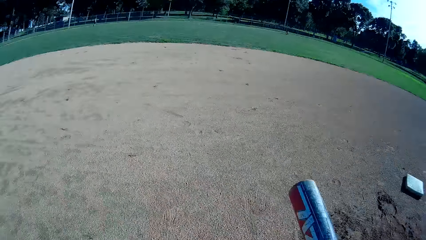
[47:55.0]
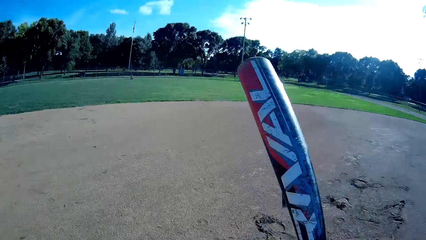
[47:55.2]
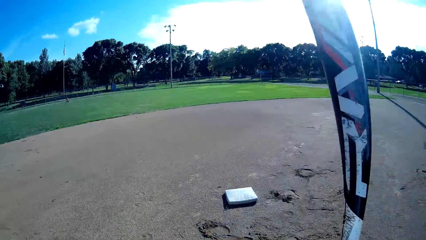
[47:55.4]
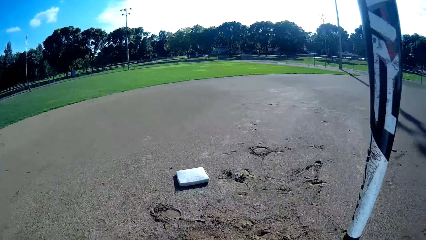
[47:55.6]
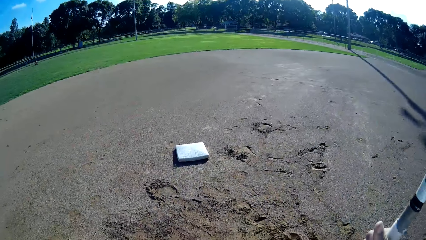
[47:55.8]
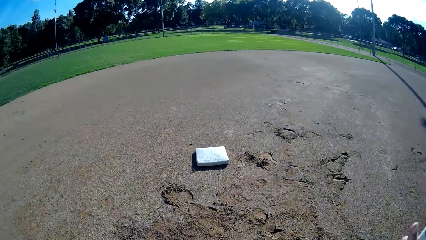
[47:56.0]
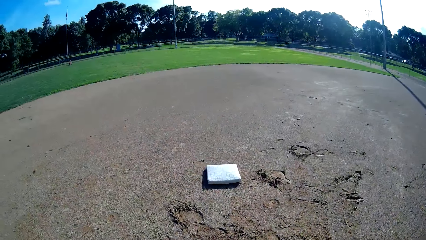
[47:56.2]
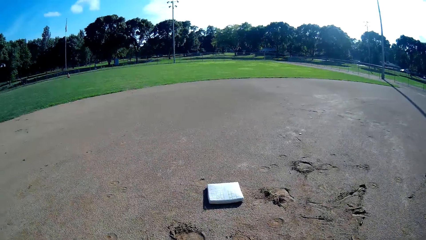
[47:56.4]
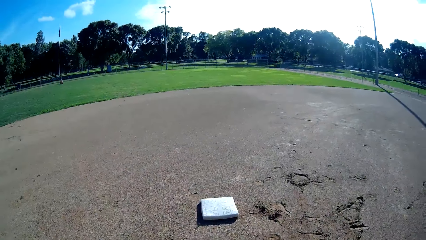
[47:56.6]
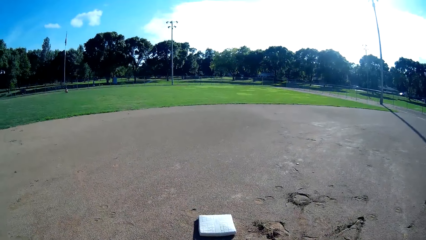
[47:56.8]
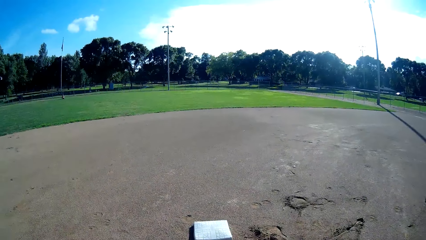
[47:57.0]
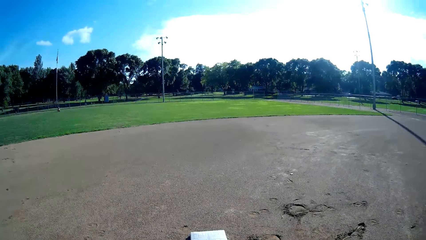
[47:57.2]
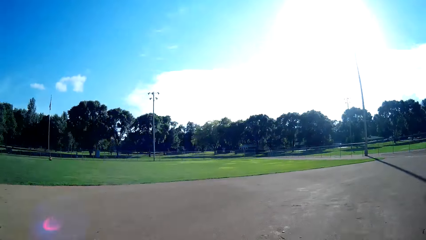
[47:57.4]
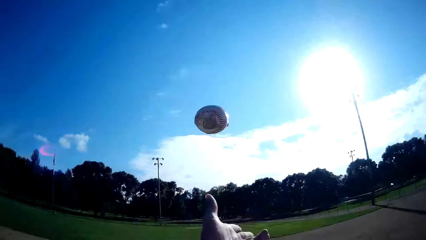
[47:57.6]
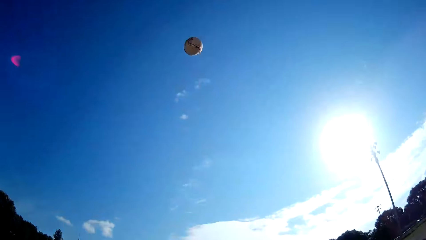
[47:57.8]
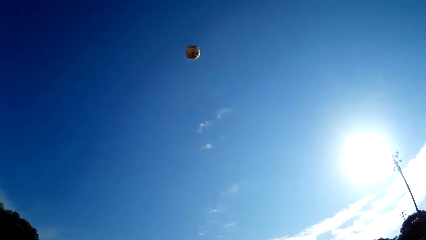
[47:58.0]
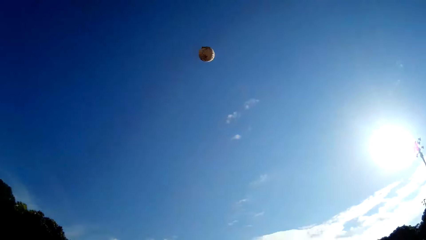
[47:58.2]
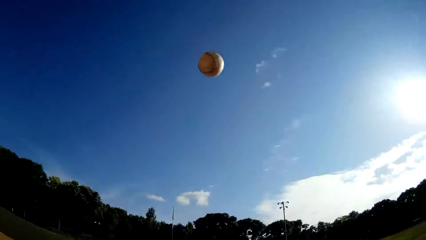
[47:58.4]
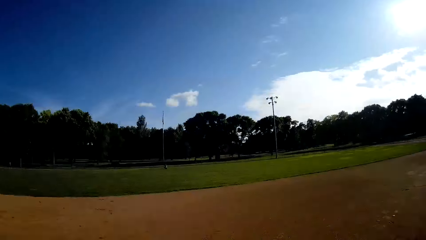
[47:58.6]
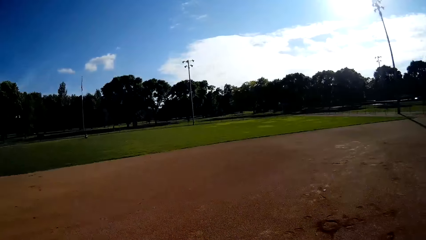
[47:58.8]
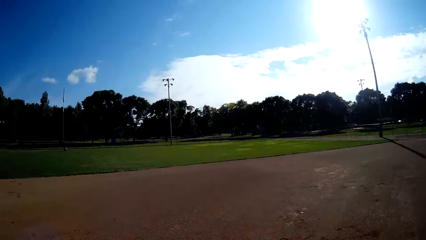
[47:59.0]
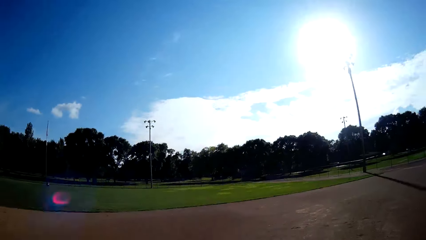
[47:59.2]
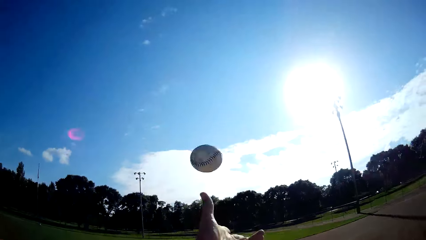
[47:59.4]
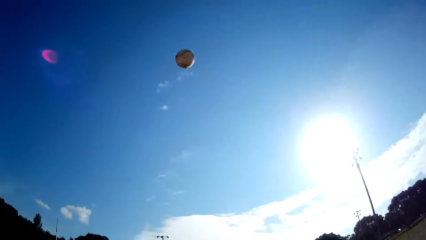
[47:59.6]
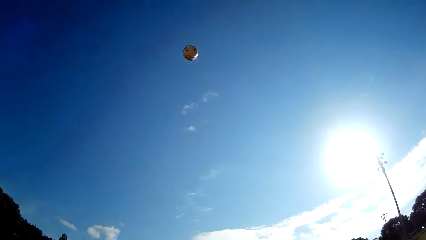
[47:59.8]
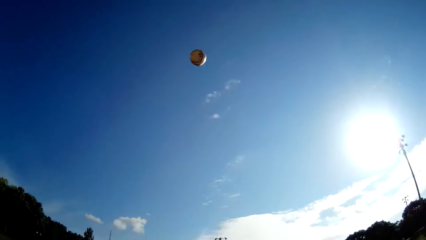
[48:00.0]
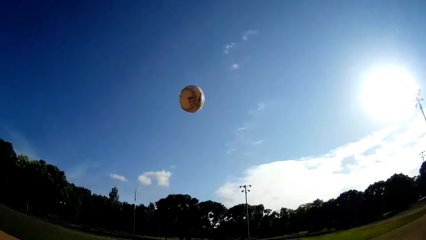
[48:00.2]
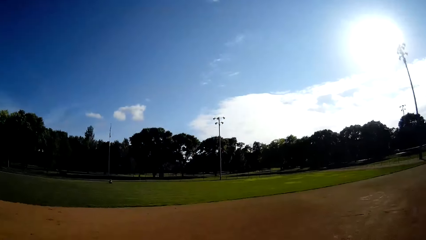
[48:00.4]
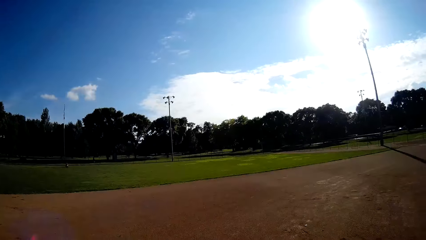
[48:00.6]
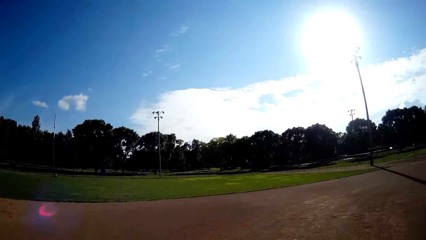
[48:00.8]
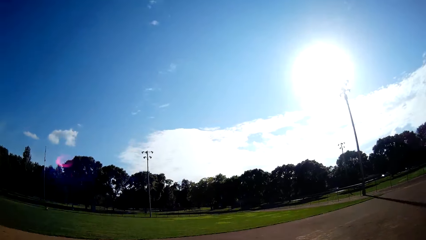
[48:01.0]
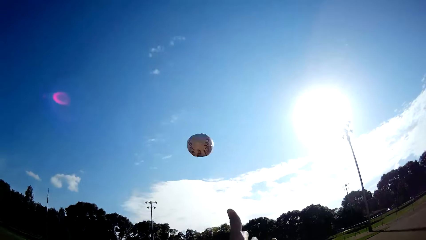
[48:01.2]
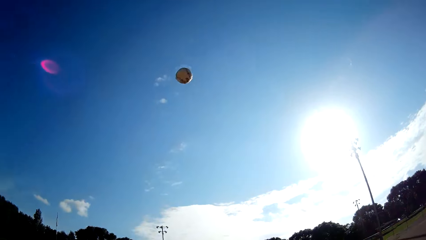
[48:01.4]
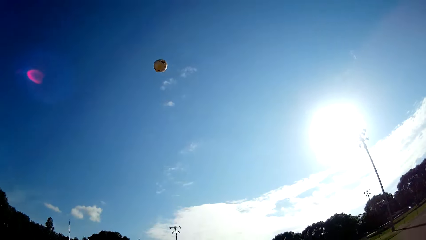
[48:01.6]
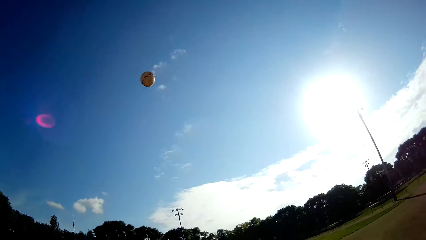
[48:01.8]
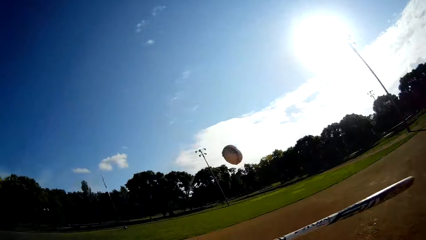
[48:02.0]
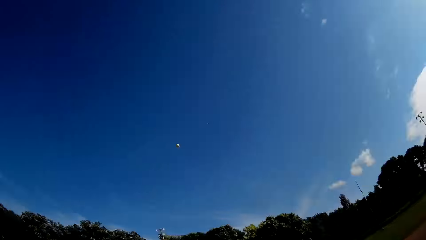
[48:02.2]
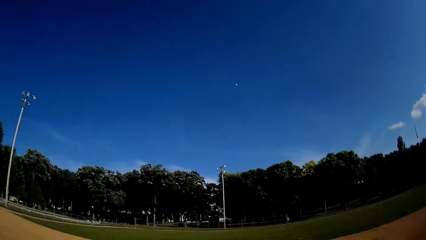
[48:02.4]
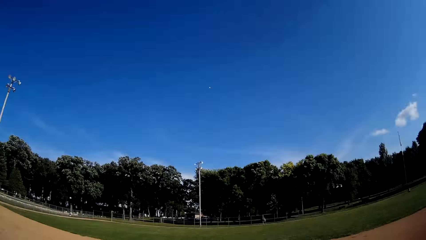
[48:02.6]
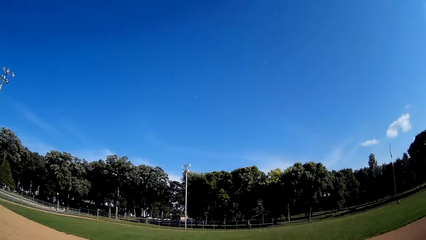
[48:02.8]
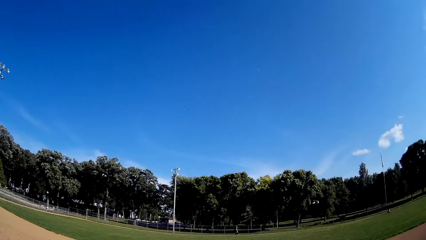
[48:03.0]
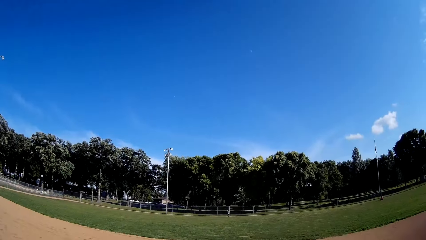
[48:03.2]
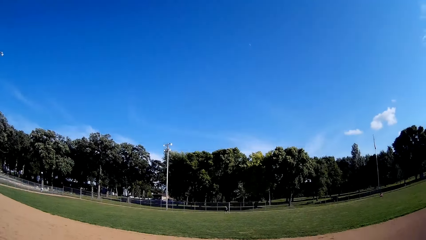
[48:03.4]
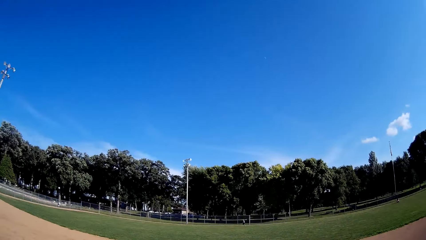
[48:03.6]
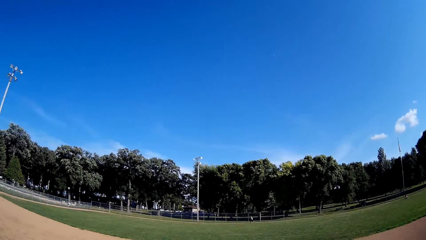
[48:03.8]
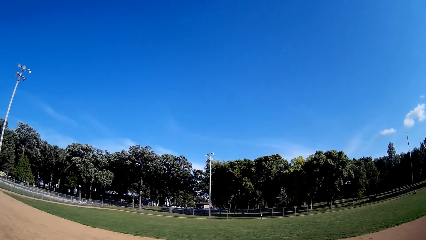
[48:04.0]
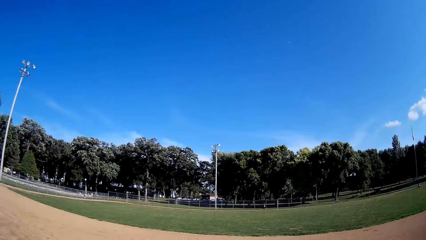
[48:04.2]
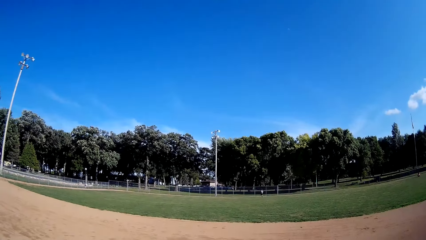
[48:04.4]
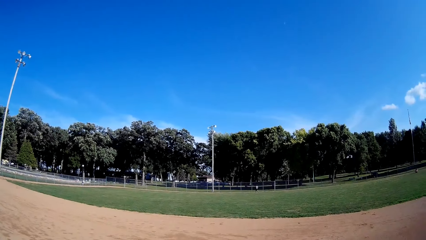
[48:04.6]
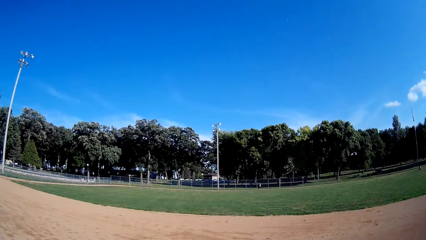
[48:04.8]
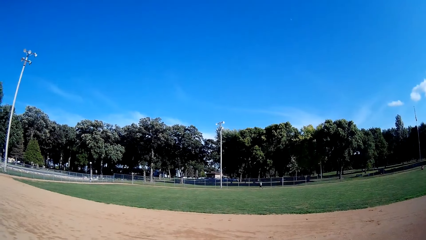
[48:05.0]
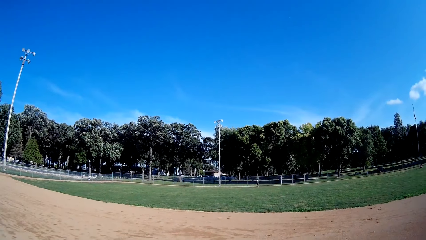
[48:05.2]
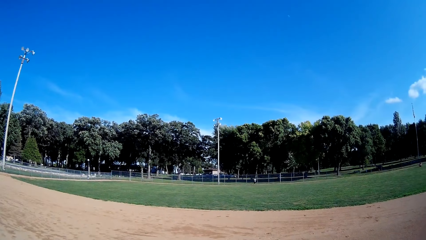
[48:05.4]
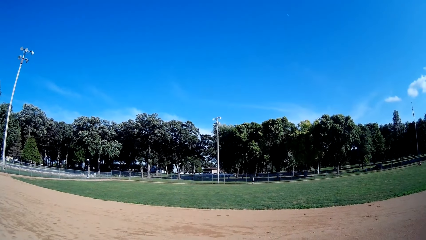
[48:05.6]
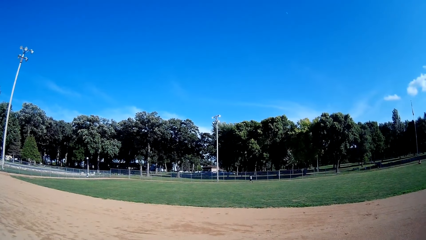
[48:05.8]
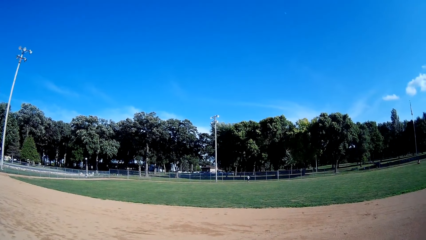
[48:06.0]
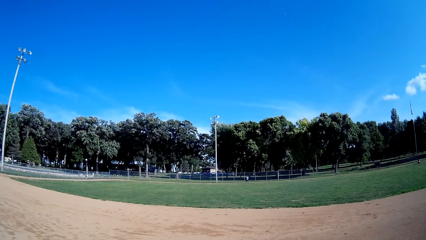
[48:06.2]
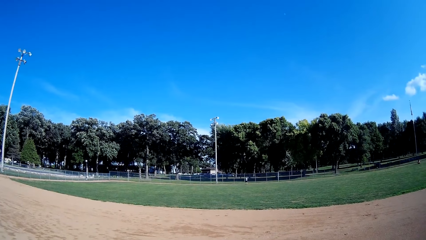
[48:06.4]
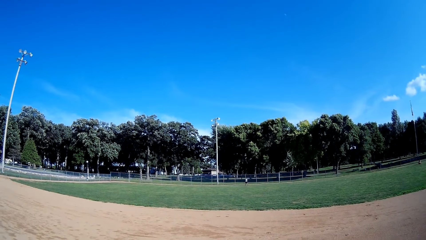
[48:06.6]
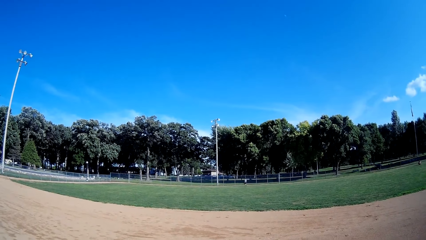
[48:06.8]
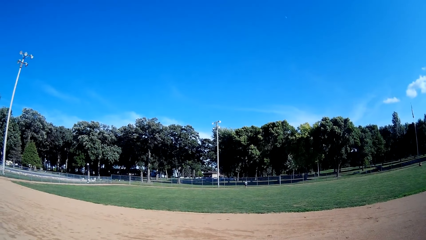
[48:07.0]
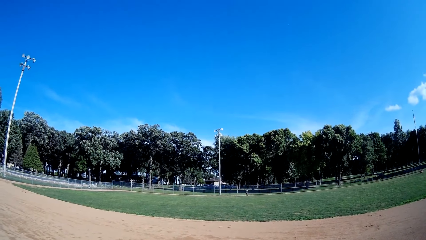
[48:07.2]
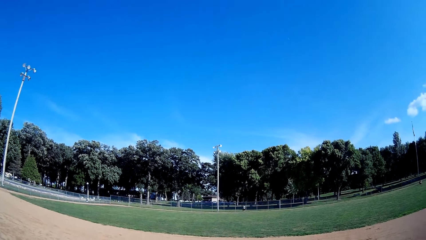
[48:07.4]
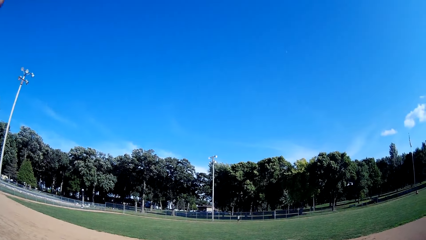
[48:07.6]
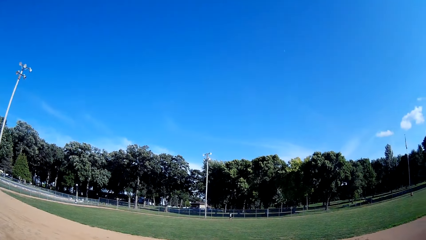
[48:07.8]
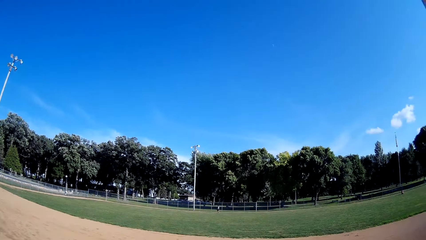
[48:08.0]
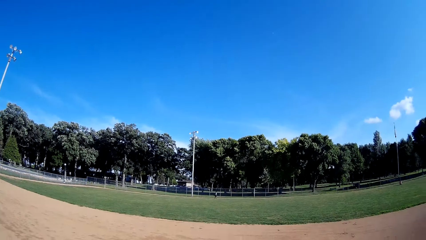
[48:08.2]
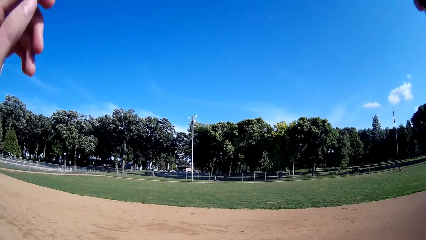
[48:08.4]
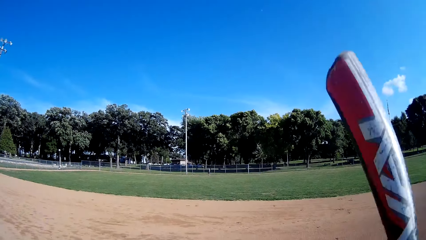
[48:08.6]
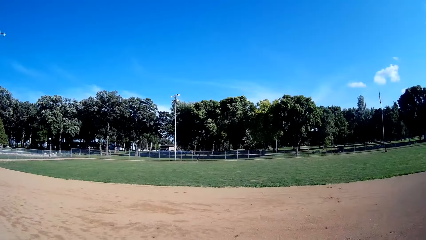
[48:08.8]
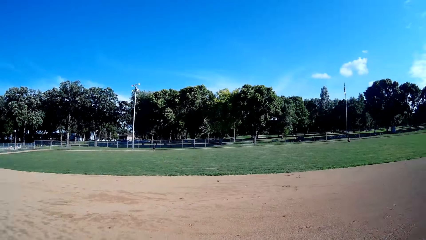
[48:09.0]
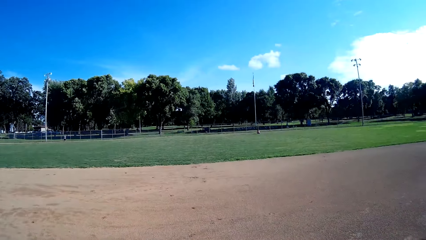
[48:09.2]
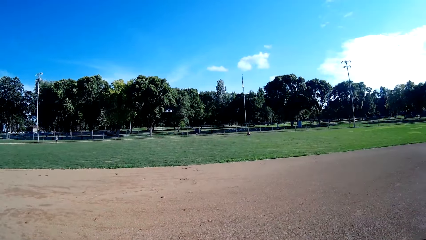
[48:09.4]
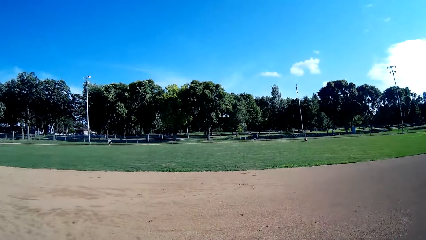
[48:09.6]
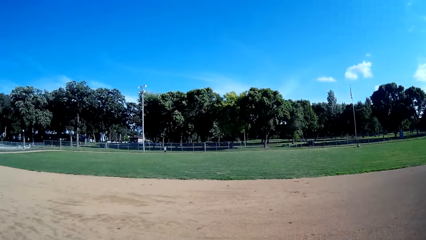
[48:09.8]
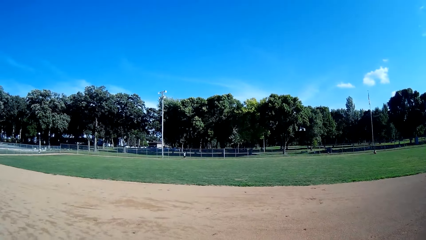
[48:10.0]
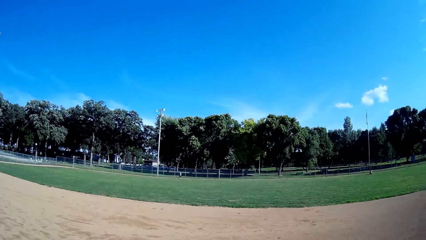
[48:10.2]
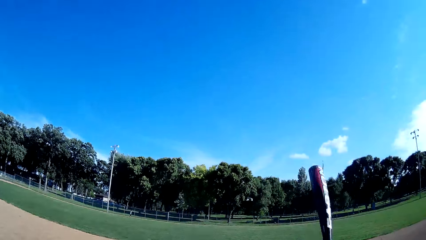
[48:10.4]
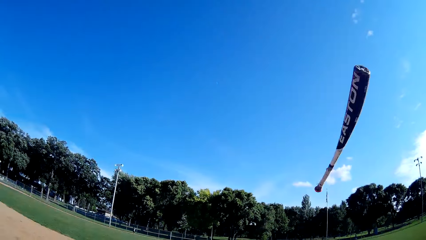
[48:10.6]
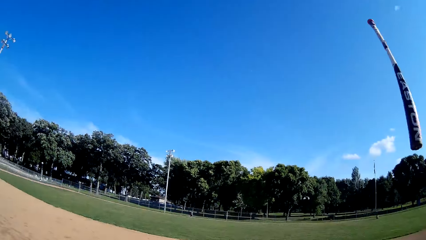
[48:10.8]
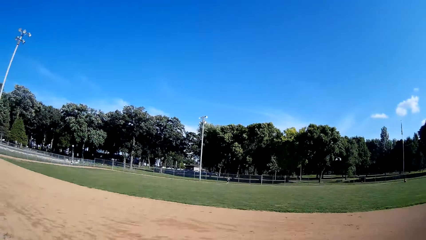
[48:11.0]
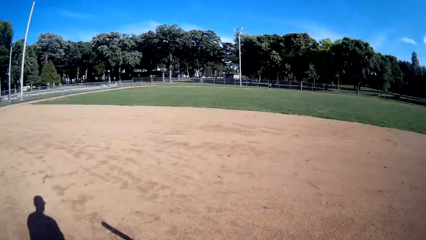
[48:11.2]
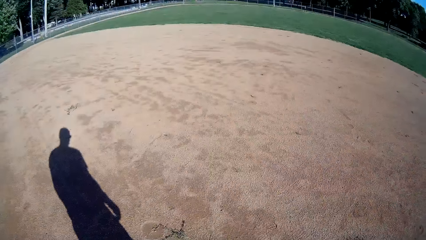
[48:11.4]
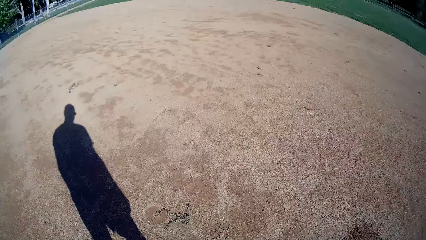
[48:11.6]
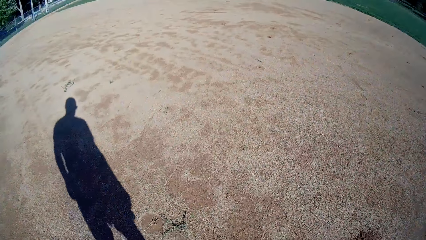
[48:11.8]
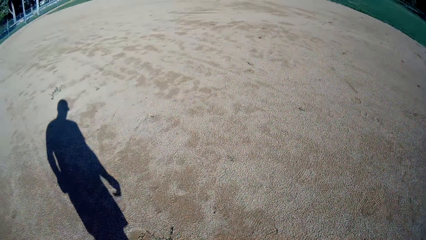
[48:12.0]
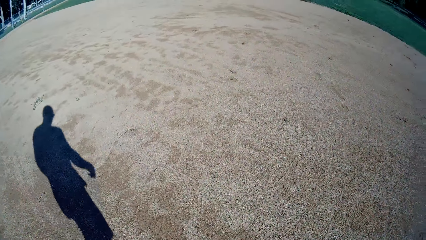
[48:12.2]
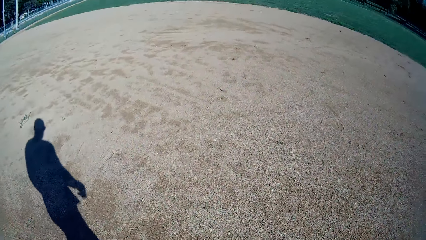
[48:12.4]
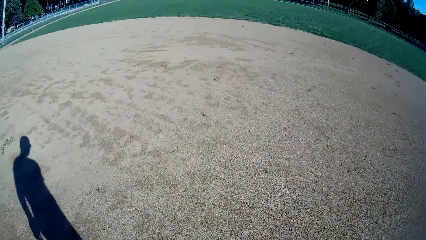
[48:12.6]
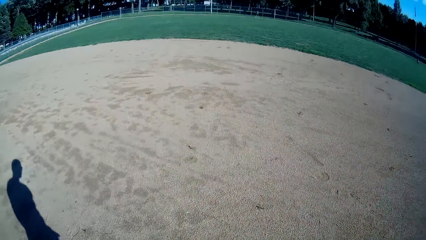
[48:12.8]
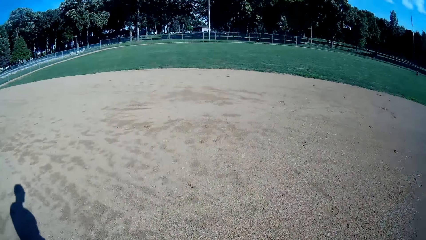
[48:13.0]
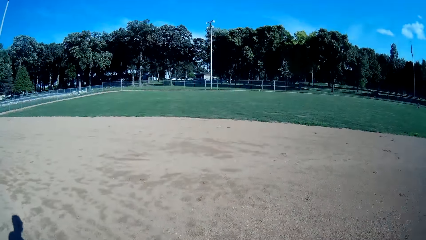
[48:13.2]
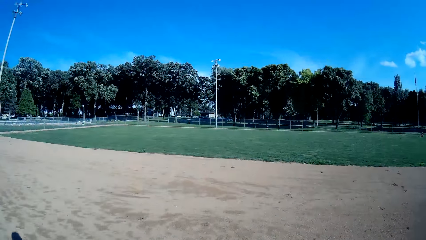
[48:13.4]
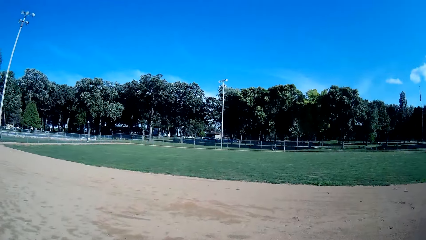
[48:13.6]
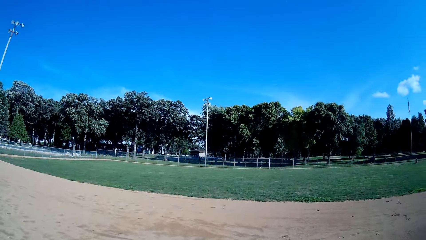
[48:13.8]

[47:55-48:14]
The camera wearer throws the ball in the air again. He catches the ball with his left hand. He throws the ball in the air again. He catches the ball with his left hand again. He throws the ball in the air again. He hits the ball with the baseball bat. The man runs towards the ball. The camera wearer raises his hands. He flips the baseball bat. He walks away from the baseball base. He drops the baseball.
